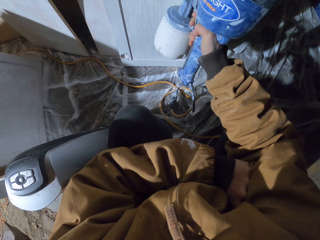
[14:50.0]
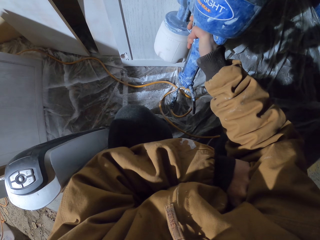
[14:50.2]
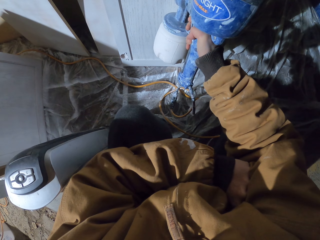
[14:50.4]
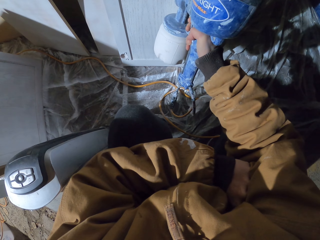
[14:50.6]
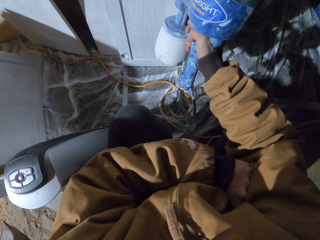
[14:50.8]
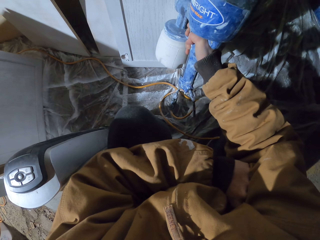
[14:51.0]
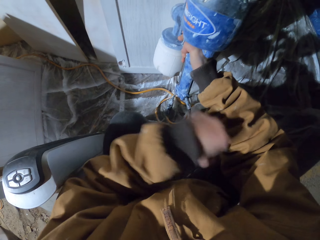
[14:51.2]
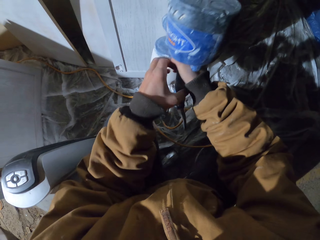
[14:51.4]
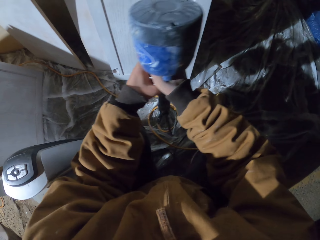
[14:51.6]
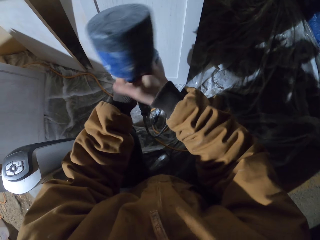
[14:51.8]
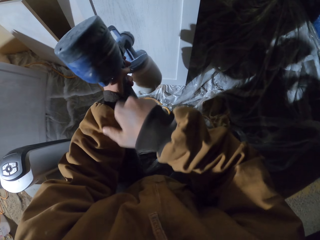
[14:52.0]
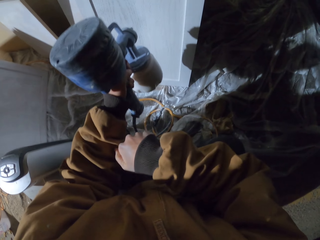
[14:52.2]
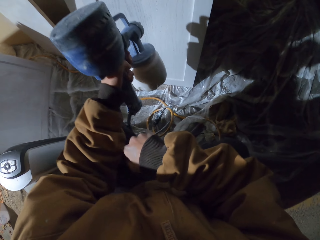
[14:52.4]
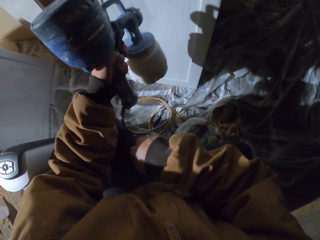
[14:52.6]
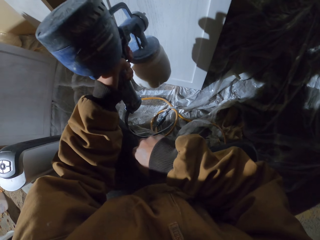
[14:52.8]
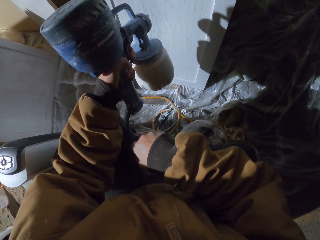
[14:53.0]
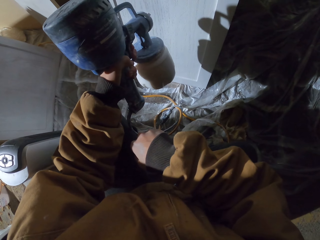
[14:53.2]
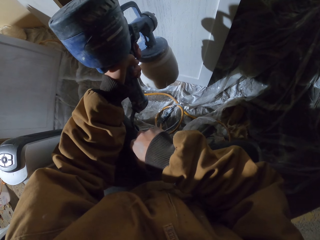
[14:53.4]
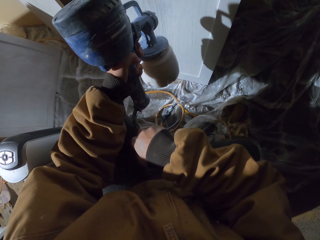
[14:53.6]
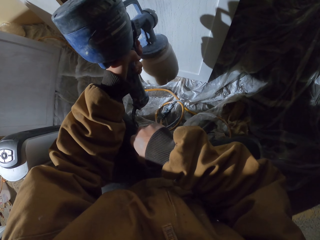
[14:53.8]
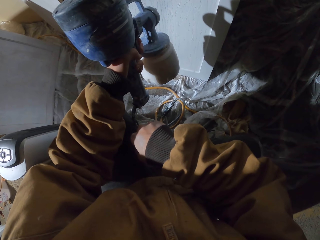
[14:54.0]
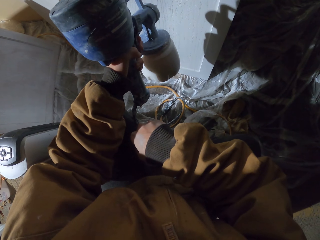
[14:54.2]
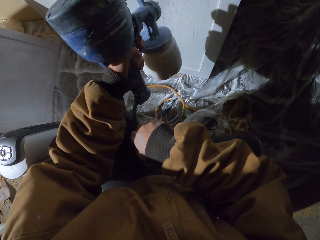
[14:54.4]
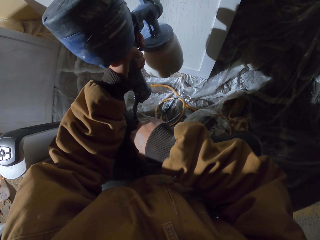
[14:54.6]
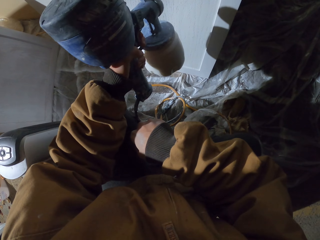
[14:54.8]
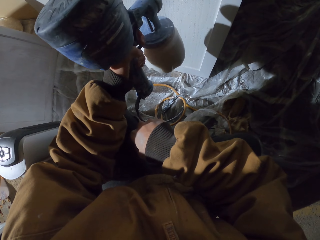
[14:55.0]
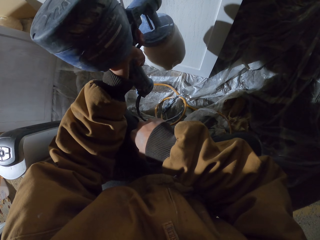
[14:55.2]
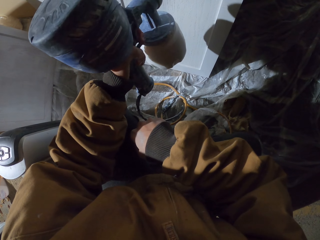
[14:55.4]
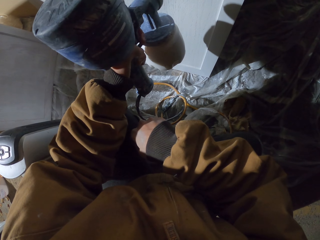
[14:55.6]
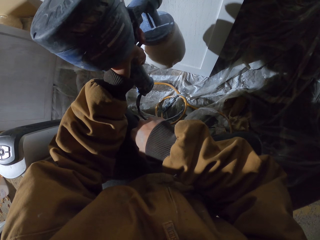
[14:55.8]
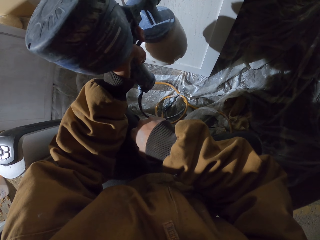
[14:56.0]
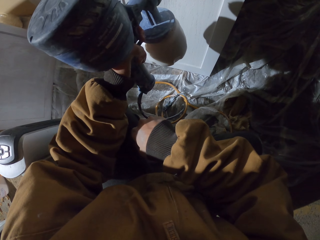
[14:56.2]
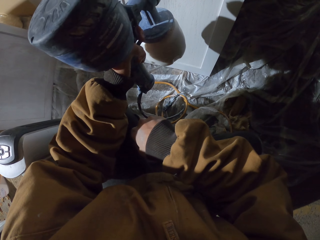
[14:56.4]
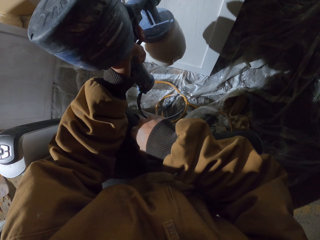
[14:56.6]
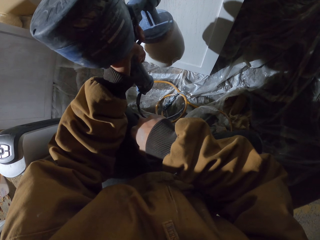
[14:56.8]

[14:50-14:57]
The camera wearer changes hands holding the paint sprayer.

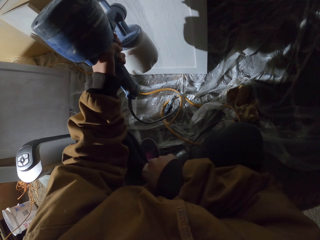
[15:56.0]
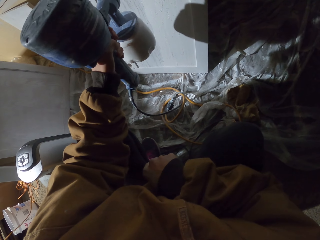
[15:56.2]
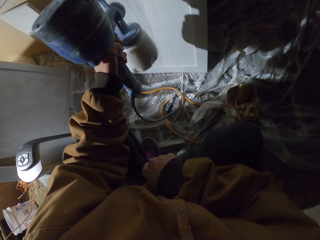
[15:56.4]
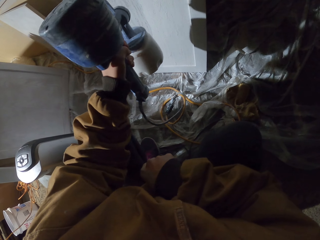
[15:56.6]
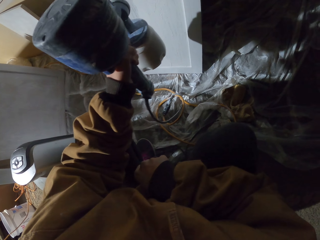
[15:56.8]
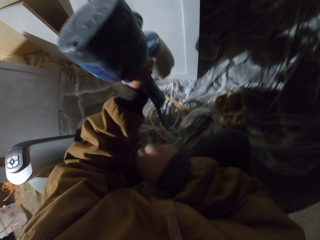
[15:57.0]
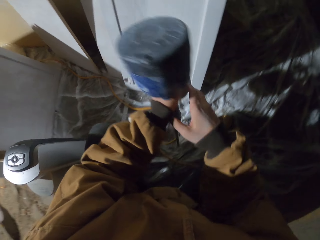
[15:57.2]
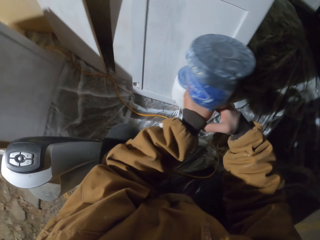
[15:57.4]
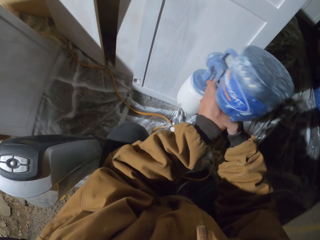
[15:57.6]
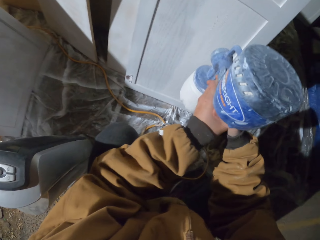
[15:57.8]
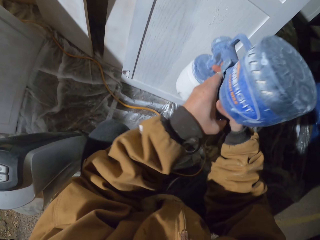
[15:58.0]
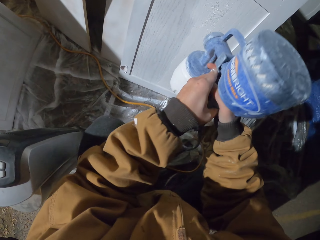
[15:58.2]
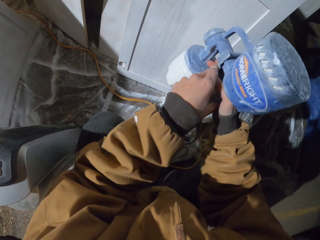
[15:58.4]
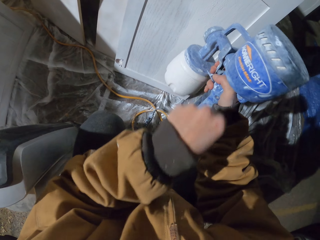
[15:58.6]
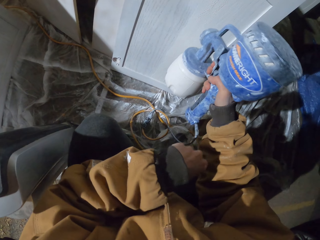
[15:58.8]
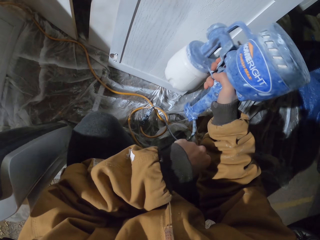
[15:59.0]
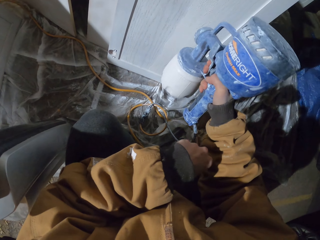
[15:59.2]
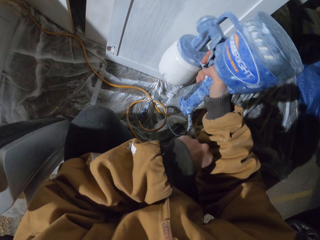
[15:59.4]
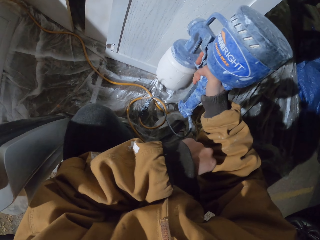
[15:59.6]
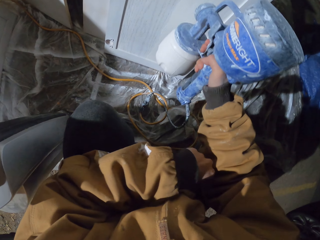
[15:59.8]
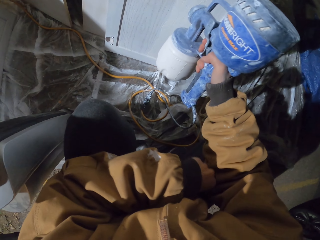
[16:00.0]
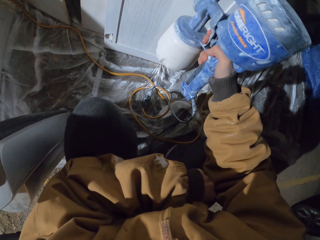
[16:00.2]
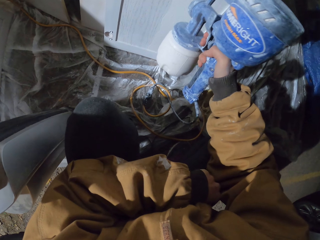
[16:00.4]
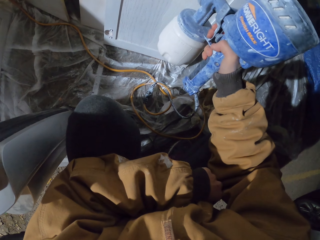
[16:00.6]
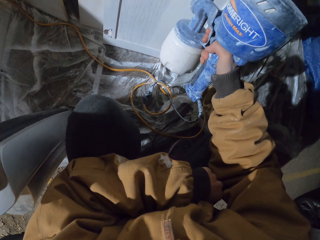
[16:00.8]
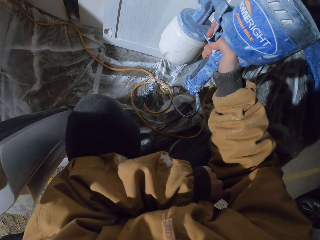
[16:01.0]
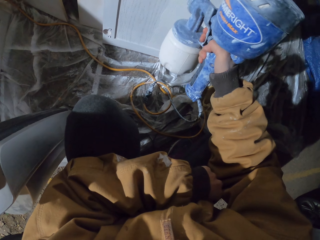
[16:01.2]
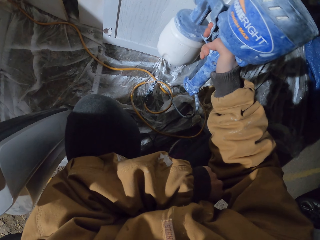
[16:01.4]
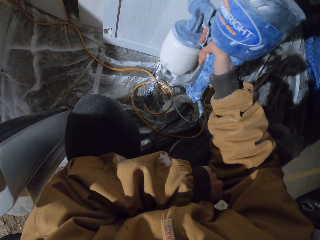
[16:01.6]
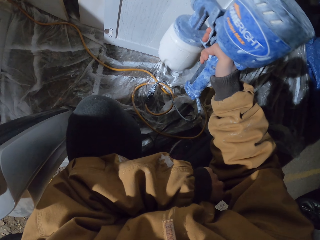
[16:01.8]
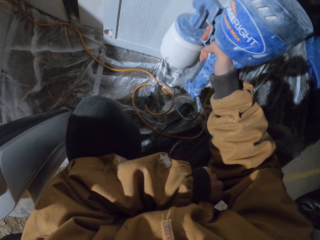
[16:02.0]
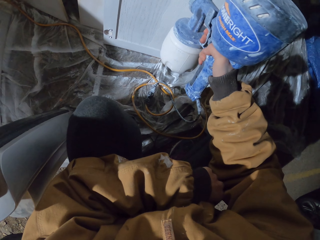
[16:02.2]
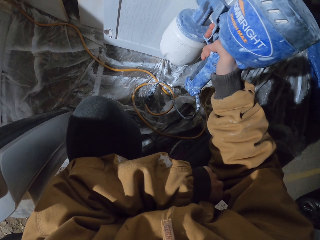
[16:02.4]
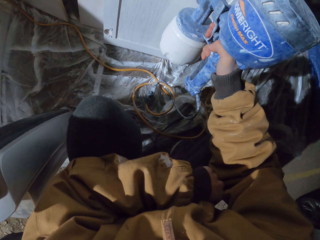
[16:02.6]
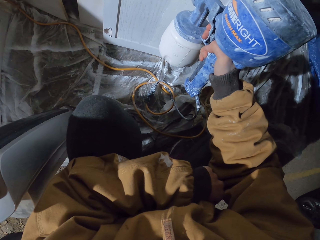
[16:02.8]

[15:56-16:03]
The camera wearer changes hands holding the paint sprayer.

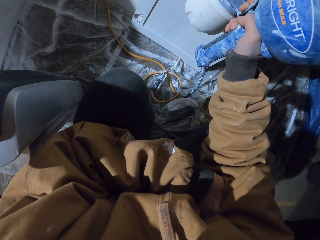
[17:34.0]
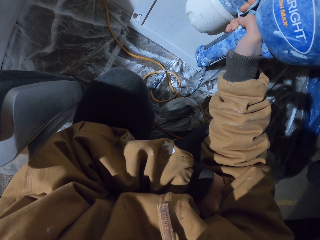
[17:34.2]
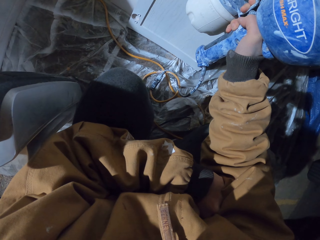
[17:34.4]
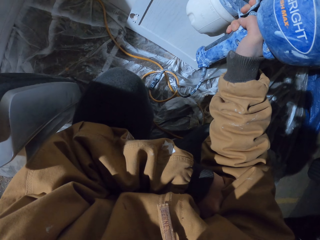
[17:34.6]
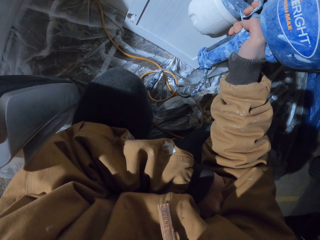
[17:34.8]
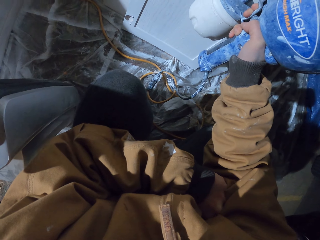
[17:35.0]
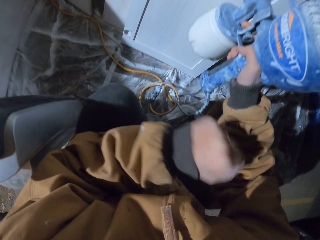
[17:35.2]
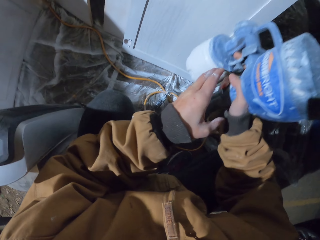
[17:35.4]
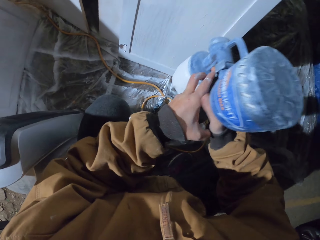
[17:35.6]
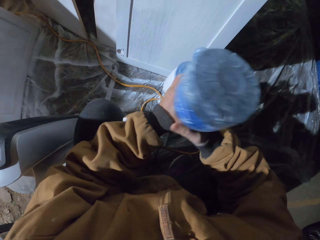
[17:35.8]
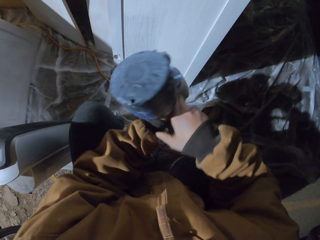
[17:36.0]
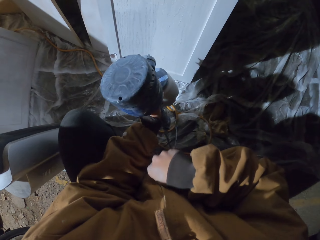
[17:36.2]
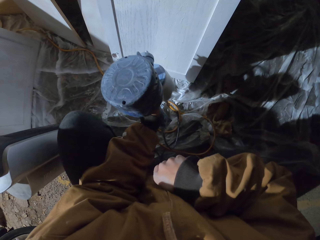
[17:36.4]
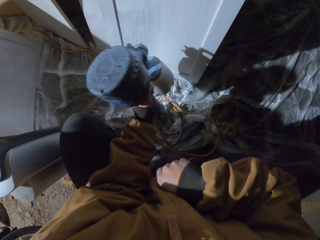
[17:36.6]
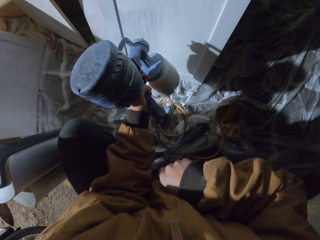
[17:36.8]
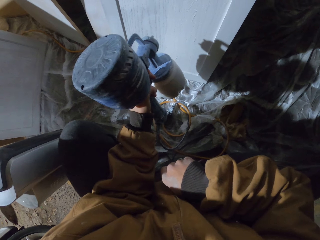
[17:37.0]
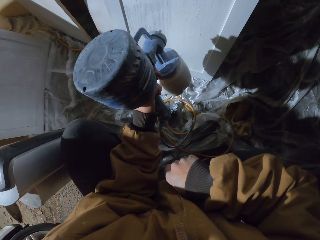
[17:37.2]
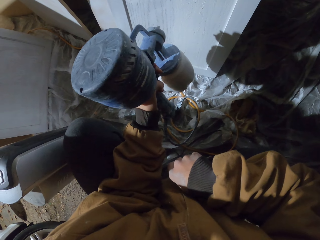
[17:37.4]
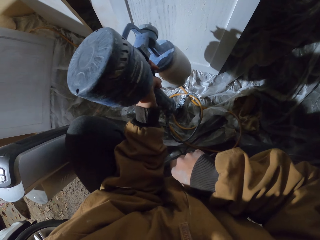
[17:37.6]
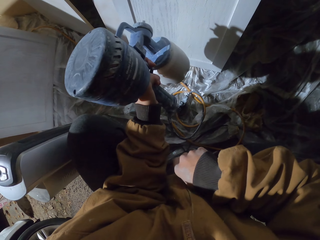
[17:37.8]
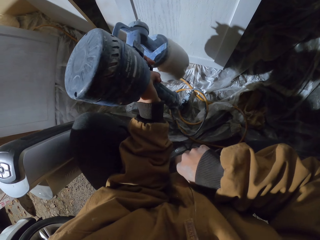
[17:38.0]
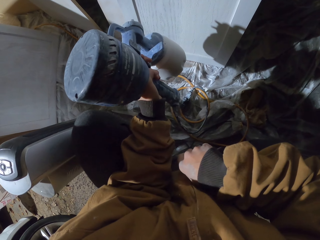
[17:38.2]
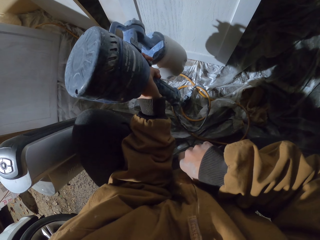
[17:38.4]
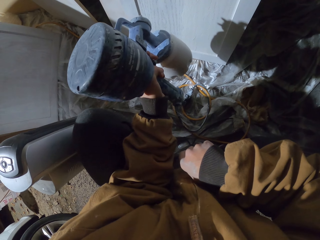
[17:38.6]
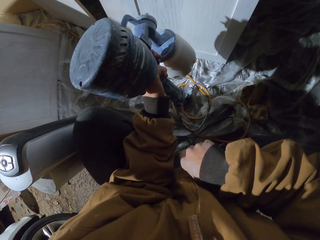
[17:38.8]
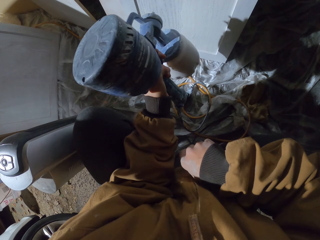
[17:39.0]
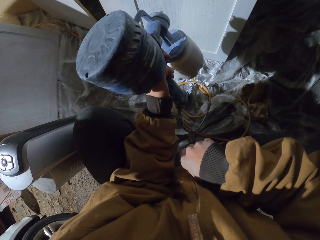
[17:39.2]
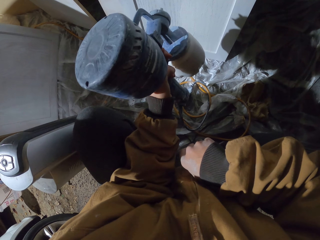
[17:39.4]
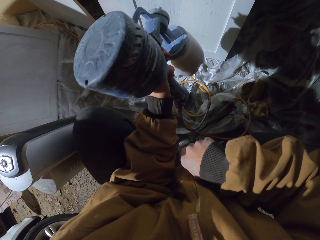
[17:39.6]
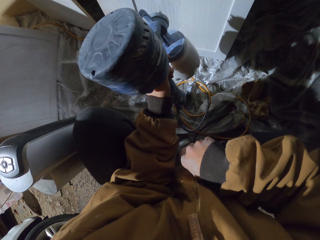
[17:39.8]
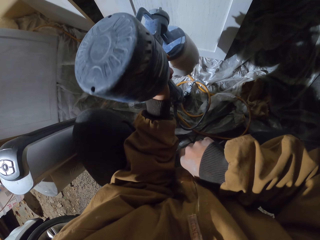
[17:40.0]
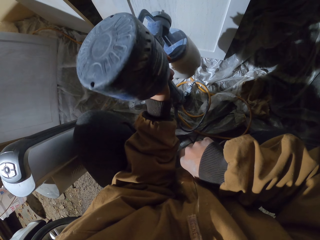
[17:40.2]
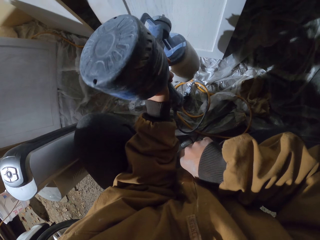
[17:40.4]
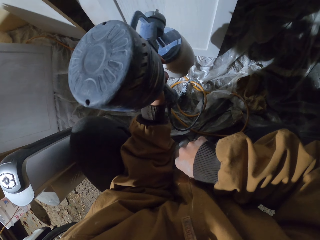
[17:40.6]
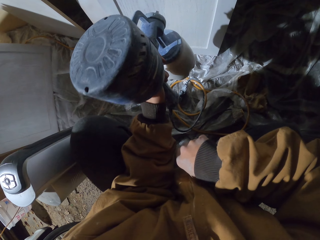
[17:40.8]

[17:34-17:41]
The camera wearer changes hands holding the paint sprayer.
